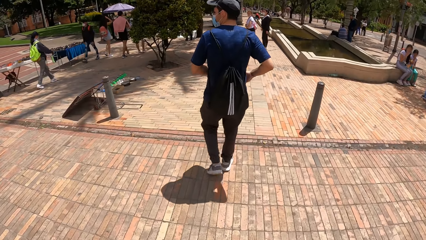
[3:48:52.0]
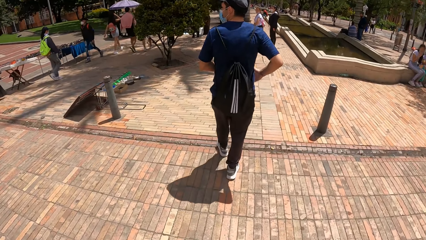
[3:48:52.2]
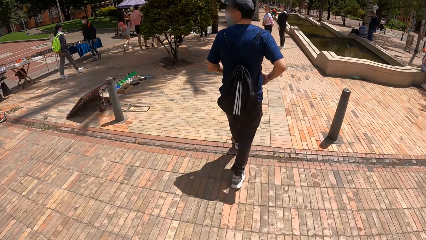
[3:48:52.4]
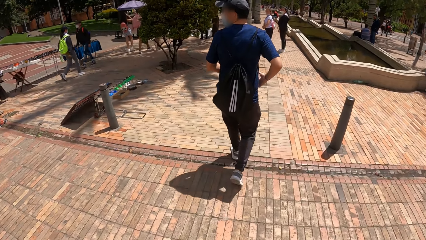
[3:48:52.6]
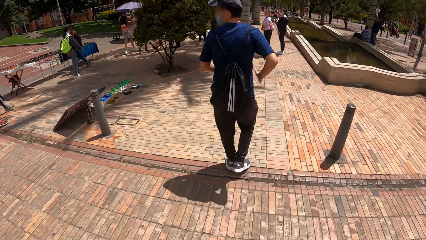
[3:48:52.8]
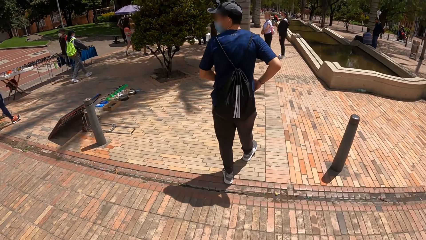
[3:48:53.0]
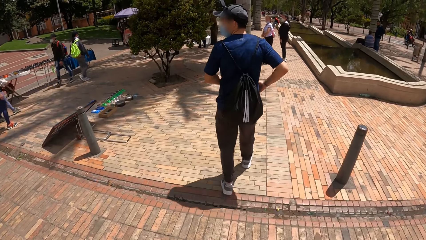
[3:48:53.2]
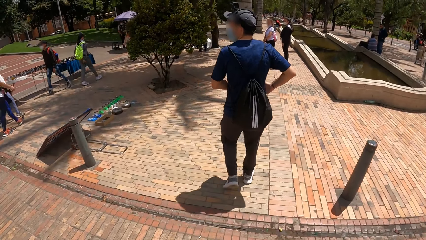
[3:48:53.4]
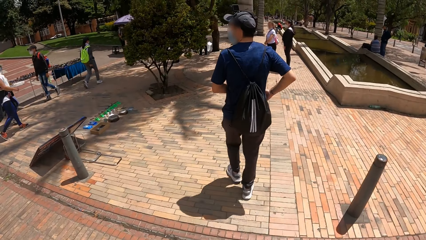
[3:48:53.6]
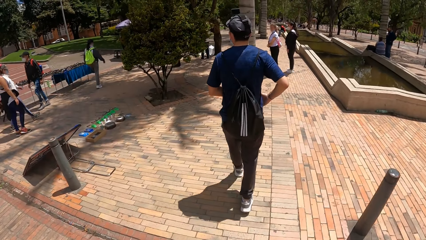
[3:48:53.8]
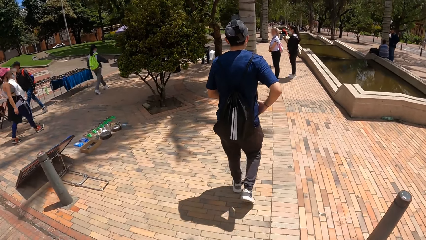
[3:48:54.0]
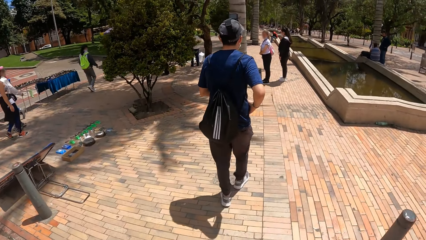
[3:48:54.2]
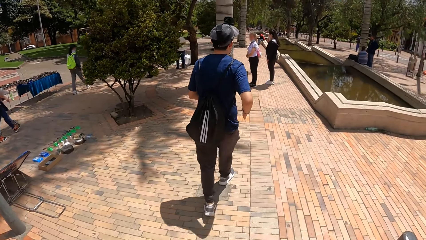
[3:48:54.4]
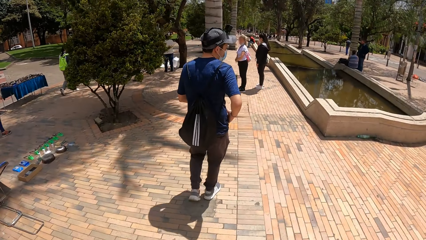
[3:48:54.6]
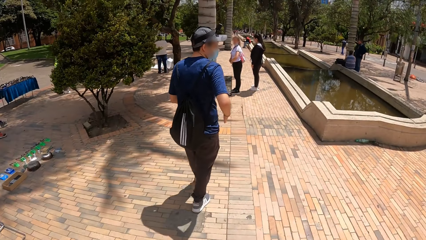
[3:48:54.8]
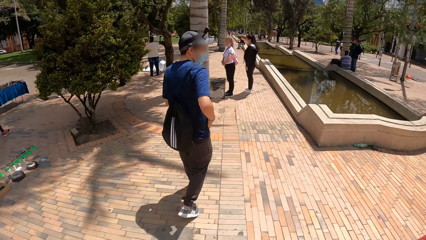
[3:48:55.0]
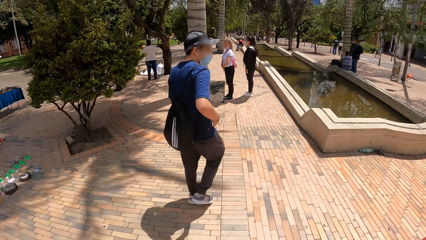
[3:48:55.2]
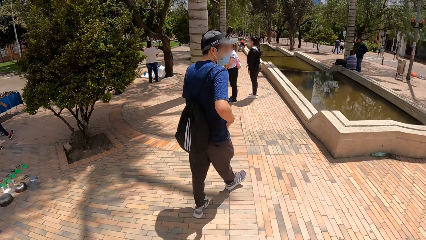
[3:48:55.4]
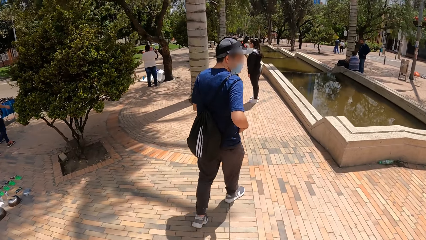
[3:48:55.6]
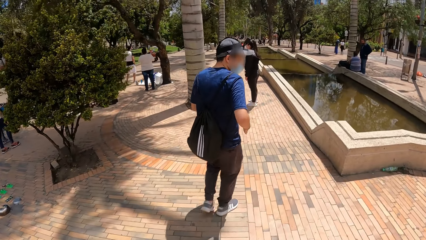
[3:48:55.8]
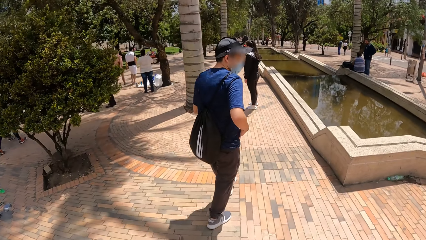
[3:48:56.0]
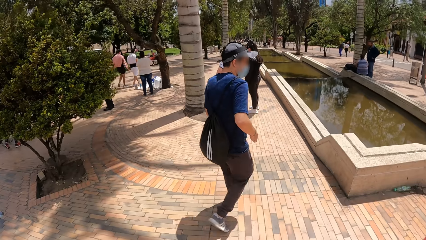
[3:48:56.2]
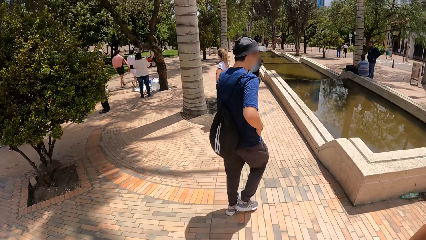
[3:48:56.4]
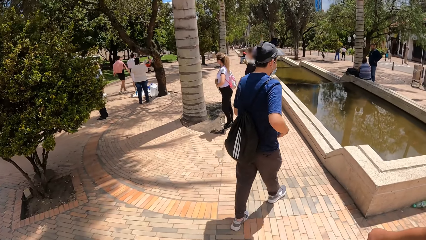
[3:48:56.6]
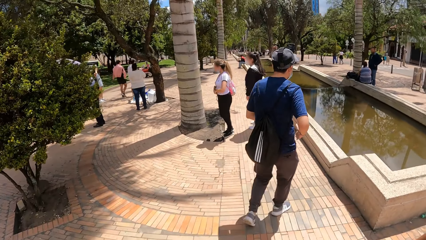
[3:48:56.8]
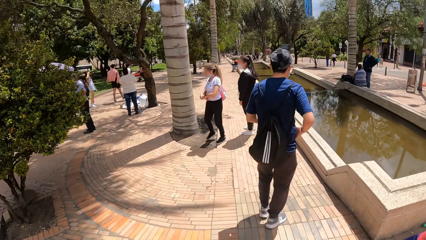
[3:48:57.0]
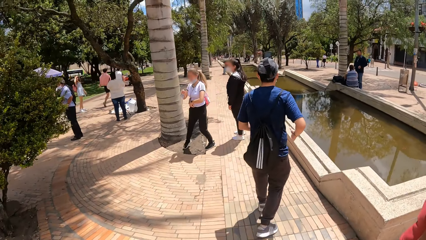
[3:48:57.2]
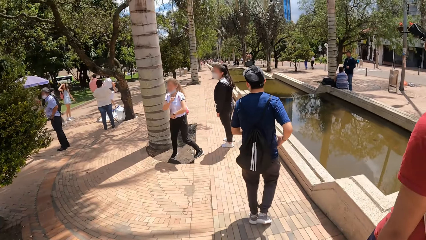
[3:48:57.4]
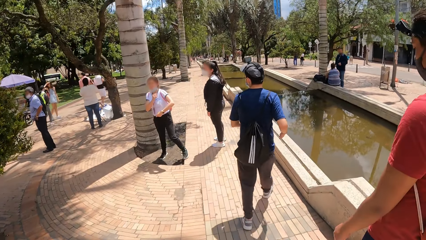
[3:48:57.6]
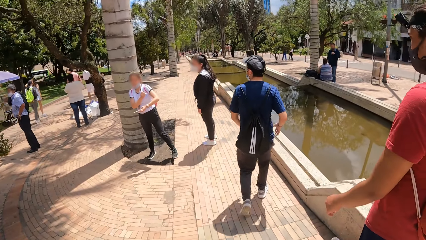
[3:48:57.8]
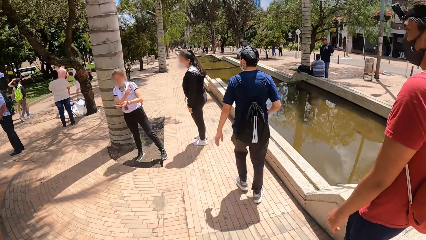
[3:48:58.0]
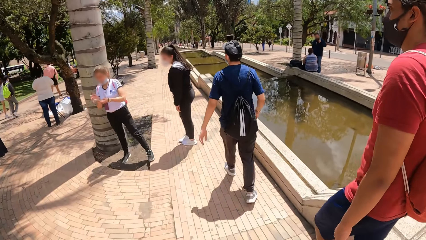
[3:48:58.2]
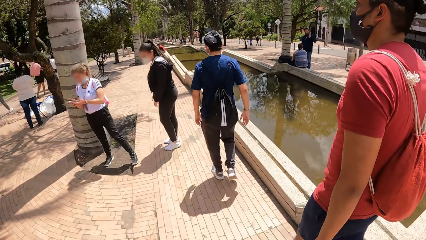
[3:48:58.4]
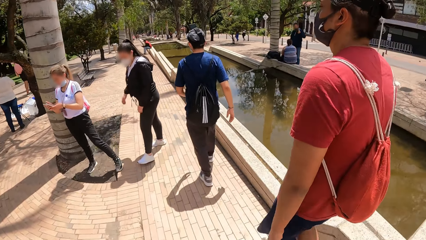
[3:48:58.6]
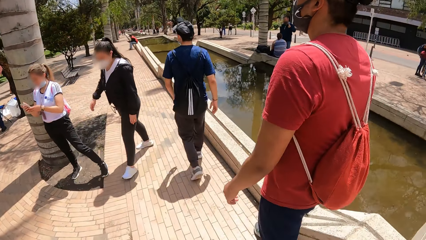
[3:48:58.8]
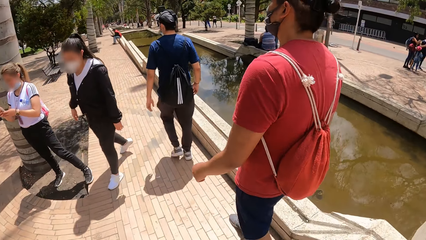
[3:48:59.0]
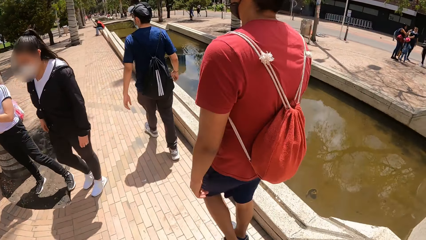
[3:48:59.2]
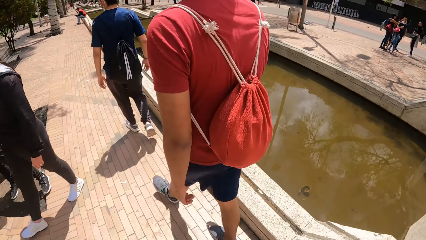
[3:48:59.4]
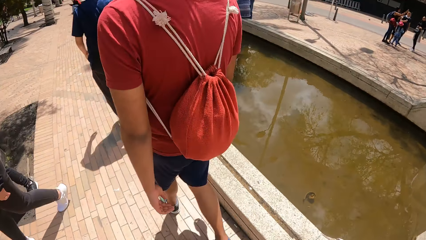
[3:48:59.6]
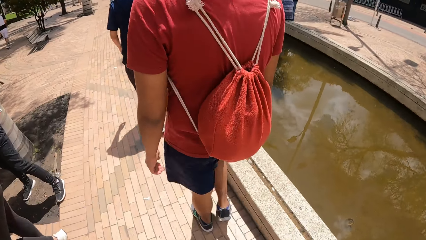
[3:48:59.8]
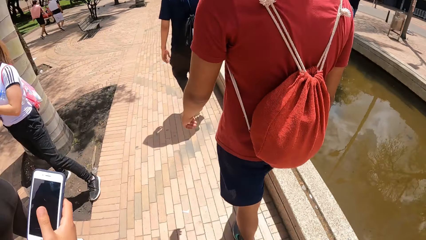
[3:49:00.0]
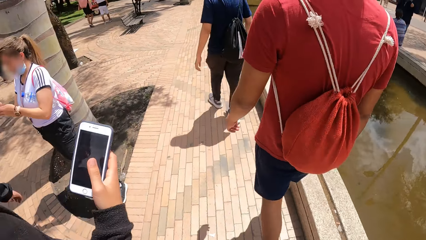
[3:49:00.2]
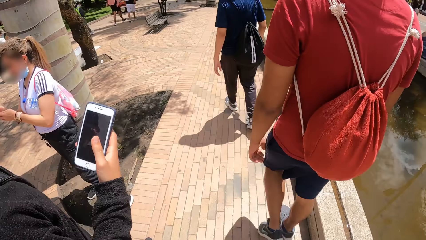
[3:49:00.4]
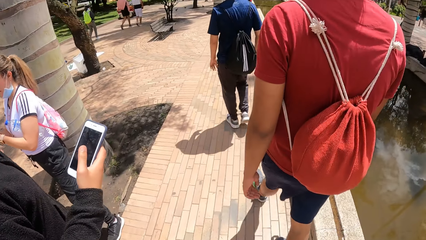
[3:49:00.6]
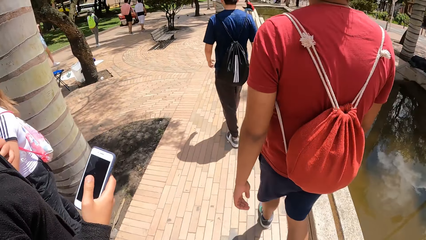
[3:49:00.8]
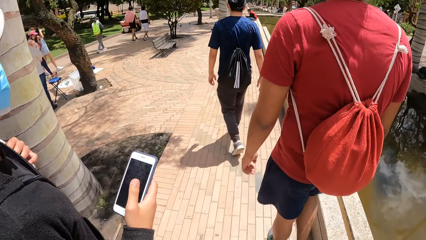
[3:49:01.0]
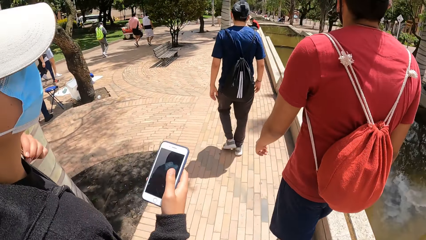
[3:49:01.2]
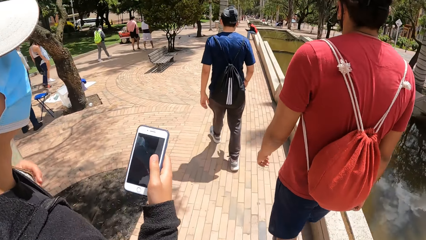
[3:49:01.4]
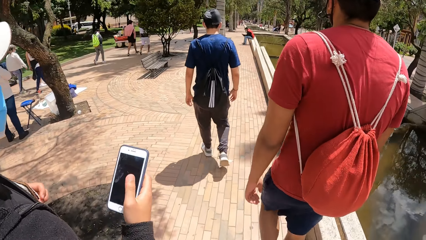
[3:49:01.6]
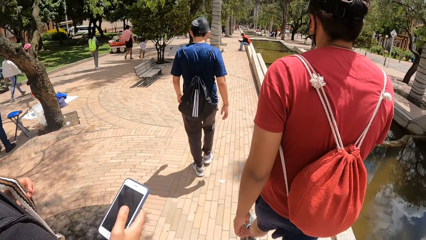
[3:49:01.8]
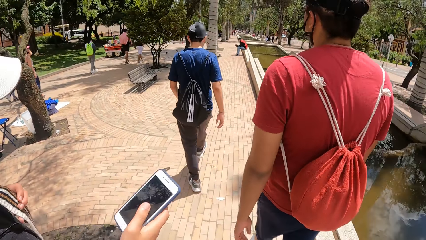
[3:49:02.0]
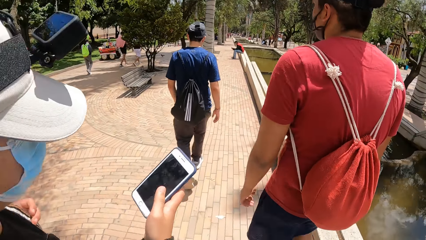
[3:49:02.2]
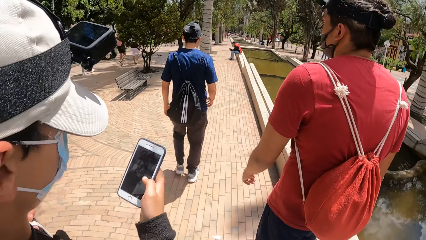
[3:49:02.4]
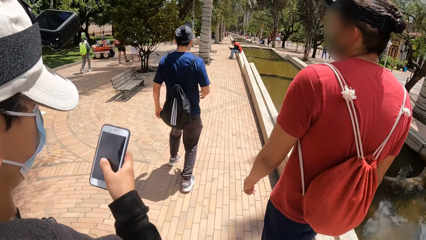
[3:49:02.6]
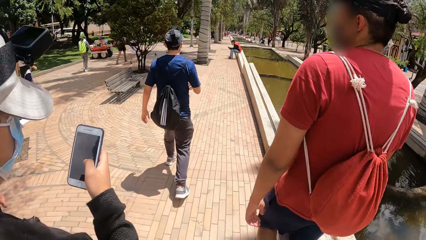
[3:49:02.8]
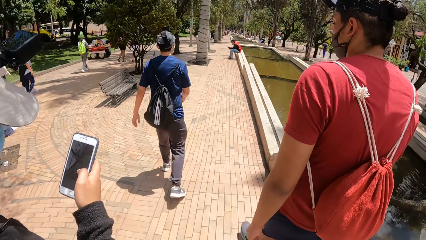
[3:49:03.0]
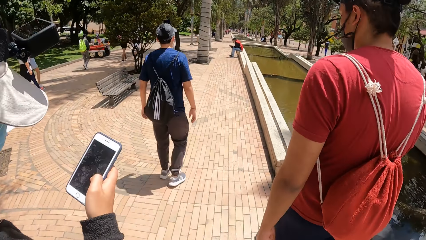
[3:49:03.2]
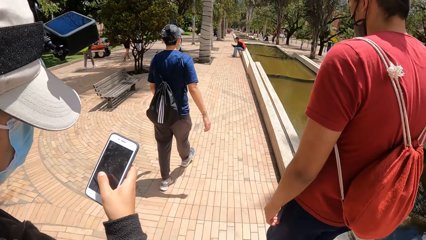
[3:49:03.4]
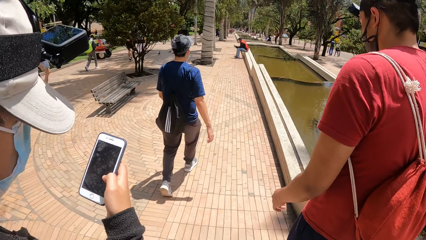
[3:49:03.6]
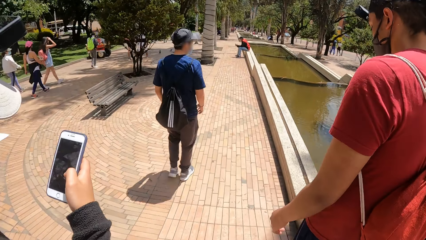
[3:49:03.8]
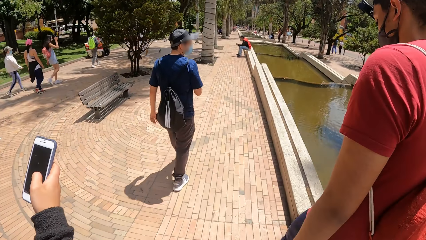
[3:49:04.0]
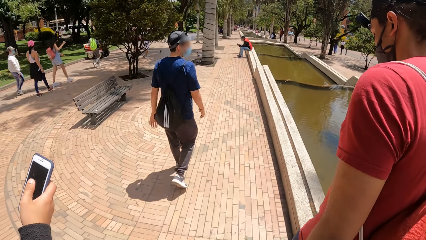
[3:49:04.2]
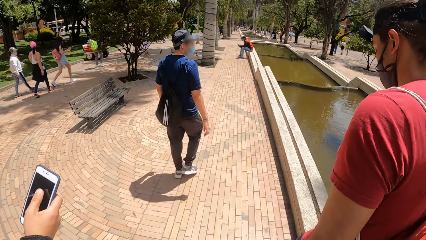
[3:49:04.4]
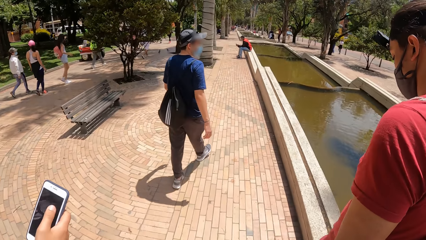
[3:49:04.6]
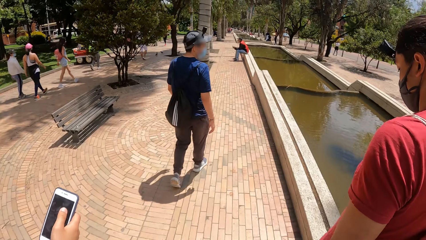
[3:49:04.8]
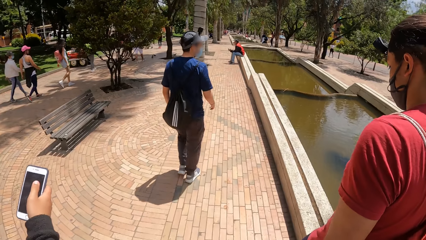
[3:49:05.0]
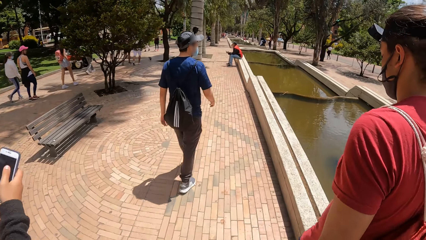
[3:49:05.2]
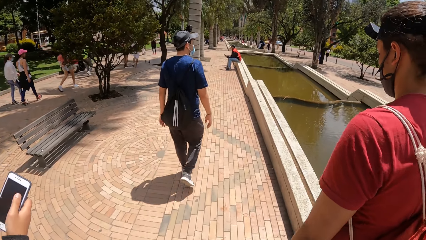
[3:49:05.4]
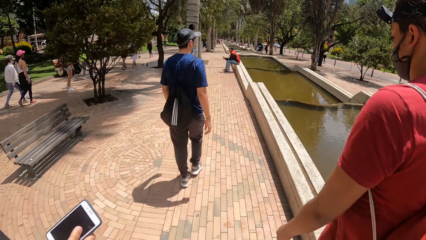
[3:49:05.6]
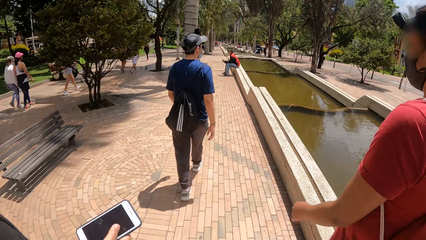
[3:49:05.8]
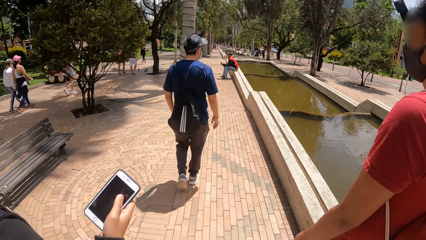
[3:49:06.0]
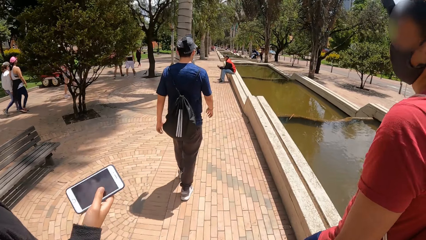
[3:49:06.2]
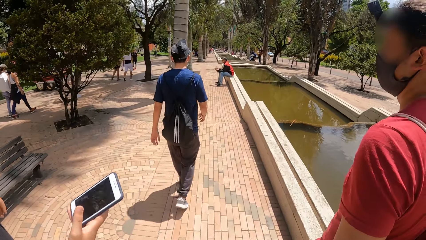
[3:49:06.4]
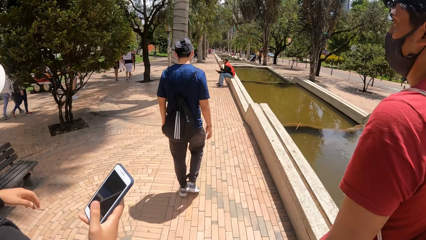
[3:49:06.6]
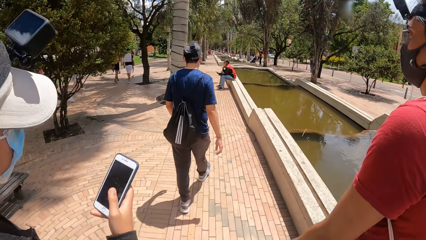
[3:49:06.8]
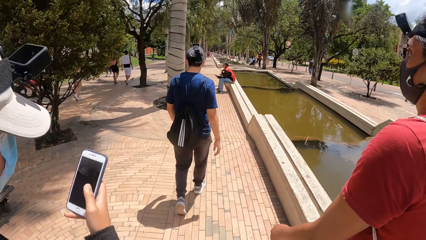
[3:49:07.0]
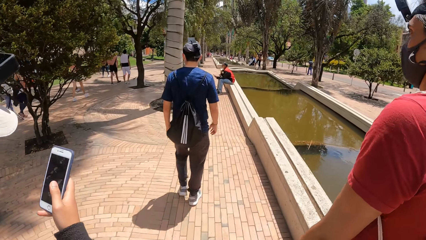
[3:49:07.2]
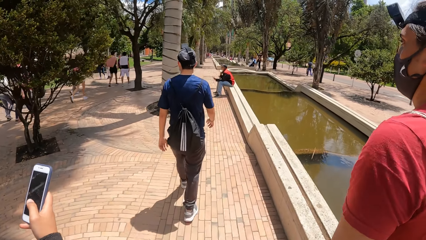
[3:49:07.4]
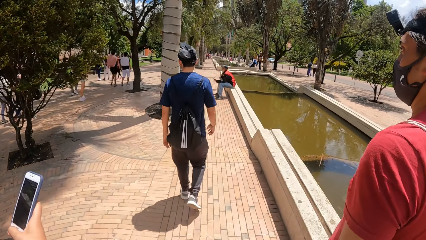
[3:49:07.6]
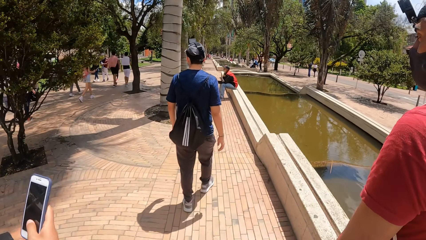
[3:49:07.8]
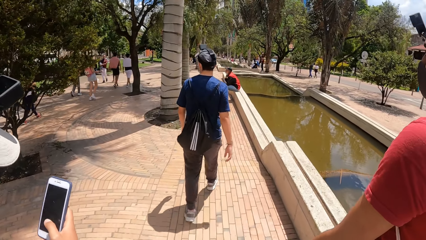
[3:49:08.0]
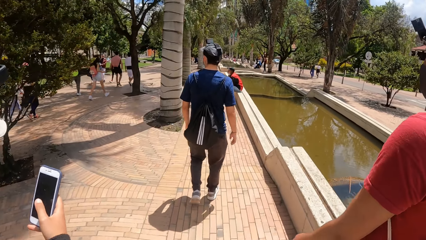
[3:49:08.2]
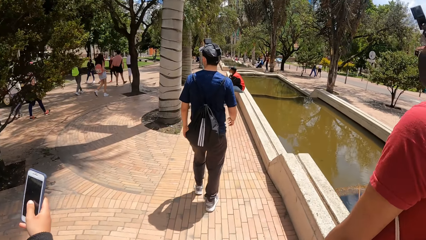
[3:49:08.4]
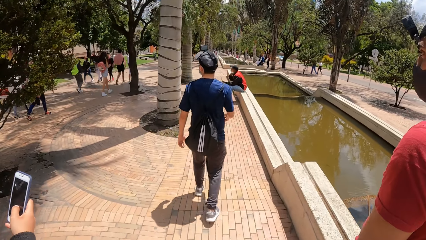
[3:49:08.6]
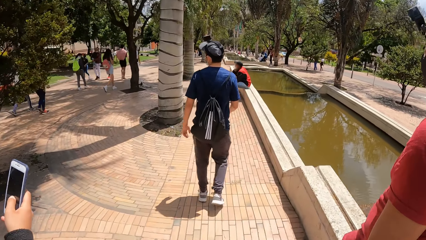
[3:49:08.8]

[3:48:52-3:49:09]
A man pats his stomach. Another man uses a phone.
